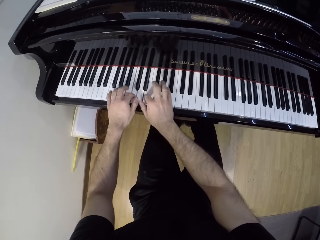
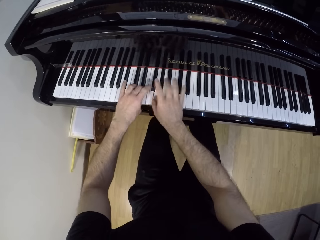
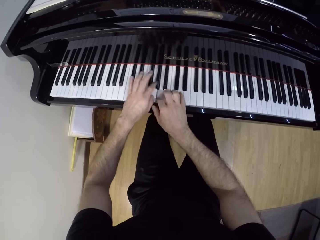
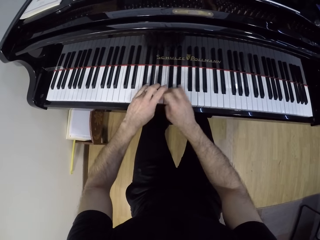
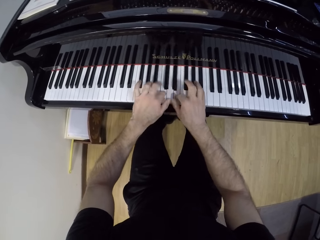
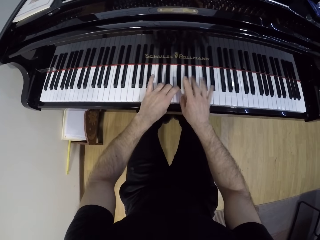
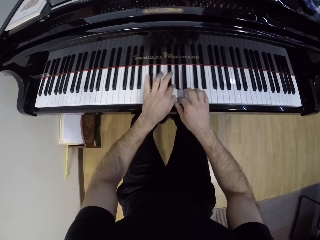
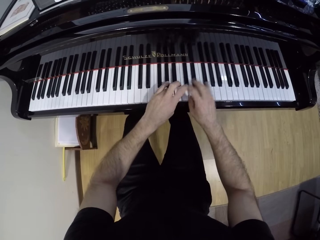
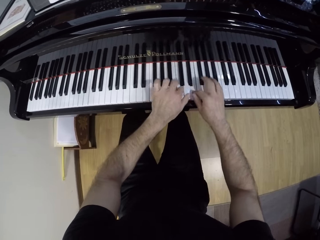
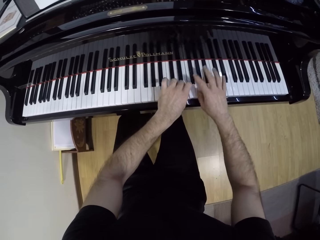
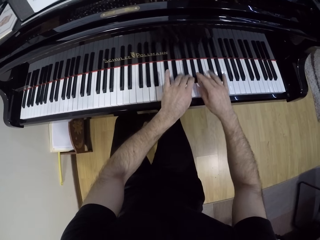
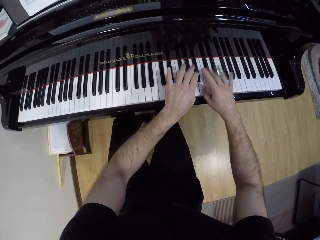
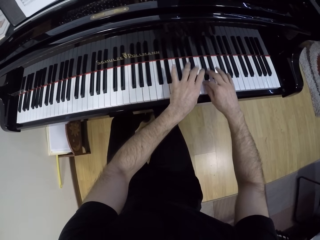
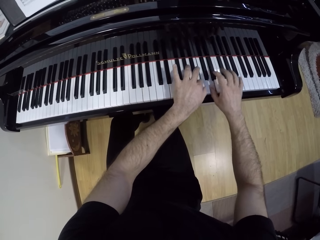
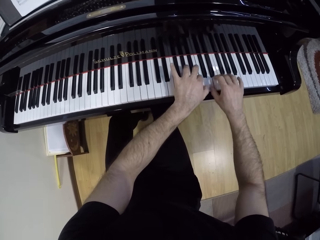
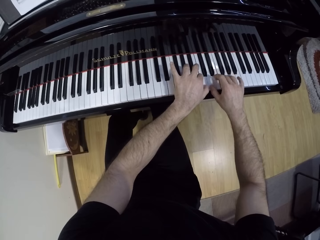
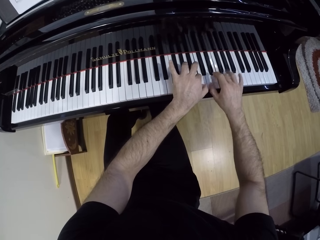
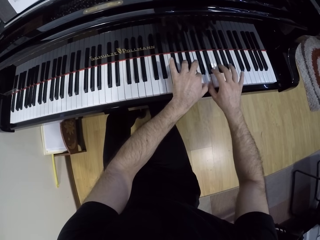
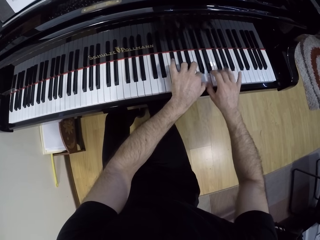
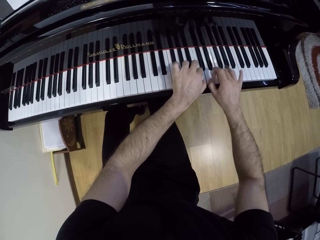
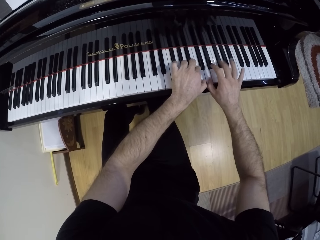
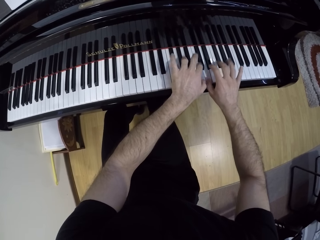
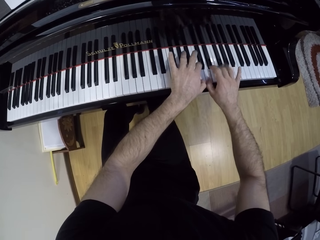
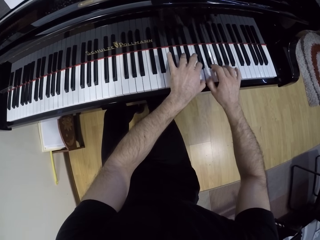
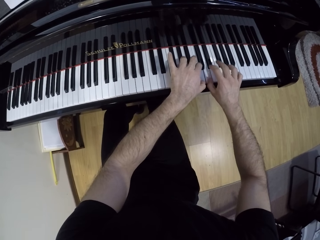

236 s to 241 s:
The camera wearer plays the grand piano with both hands.

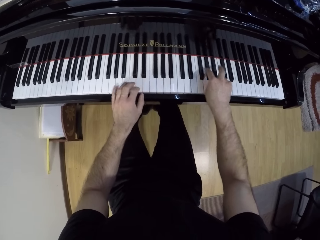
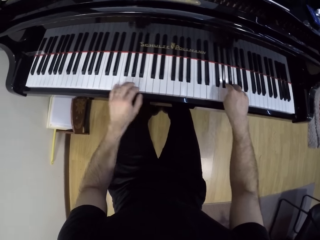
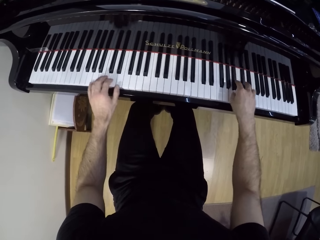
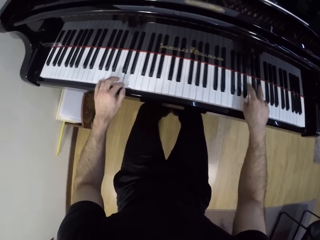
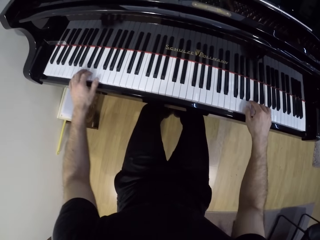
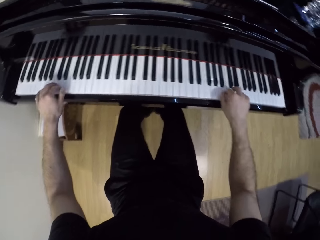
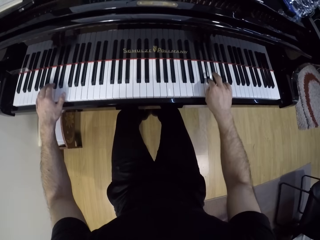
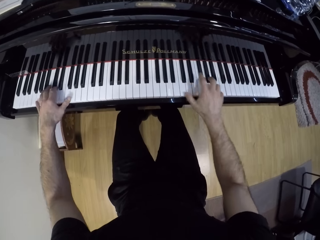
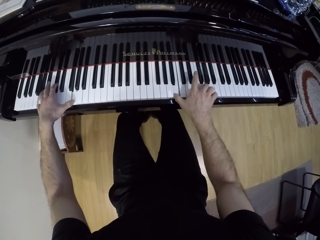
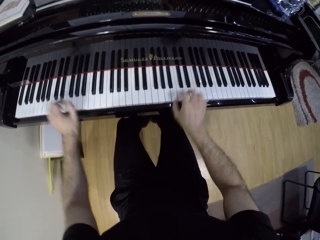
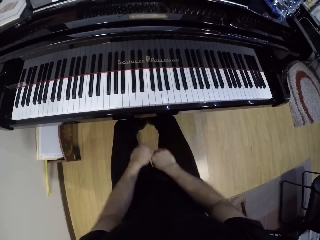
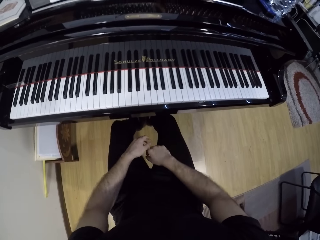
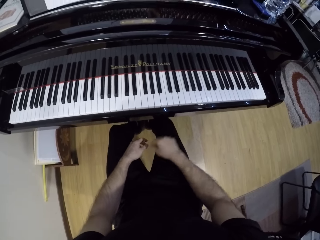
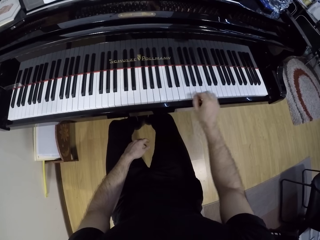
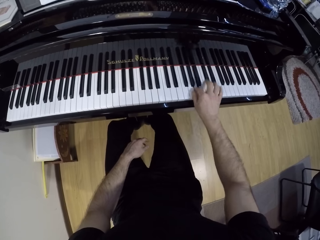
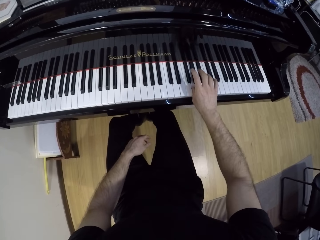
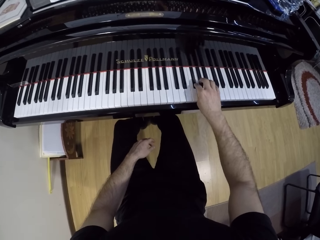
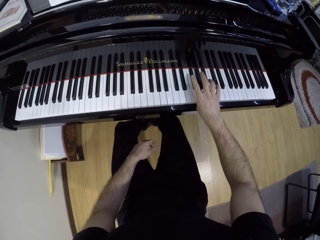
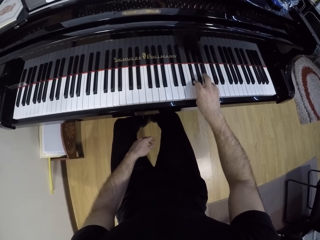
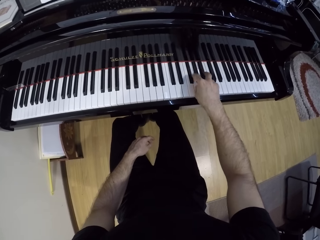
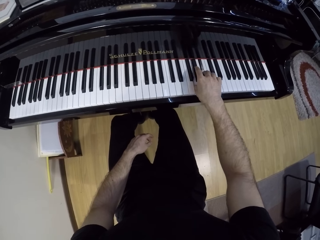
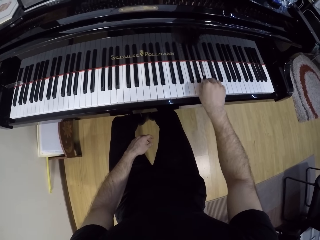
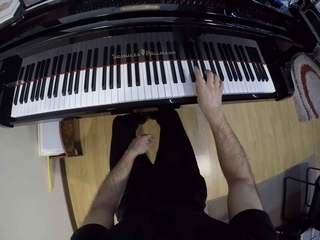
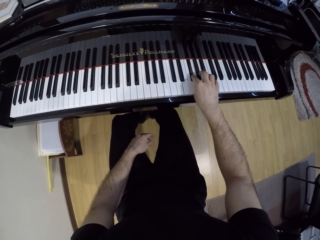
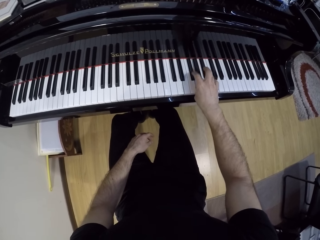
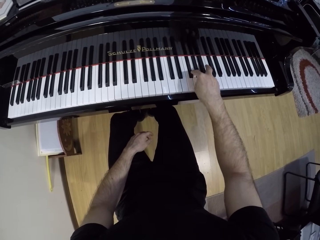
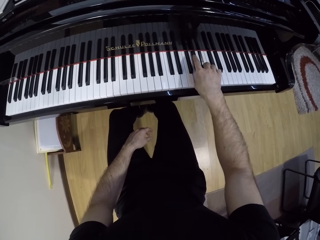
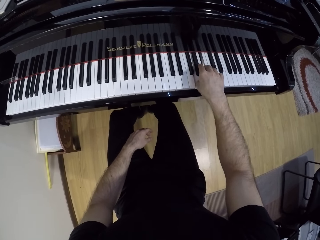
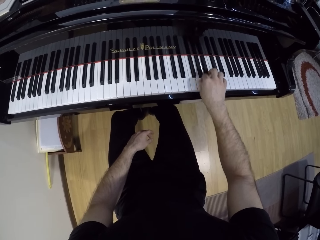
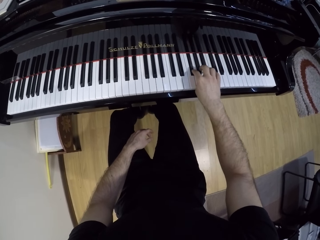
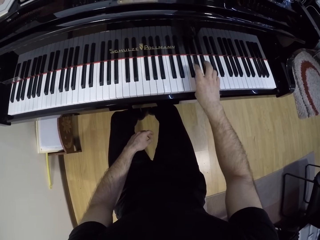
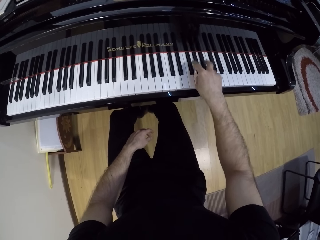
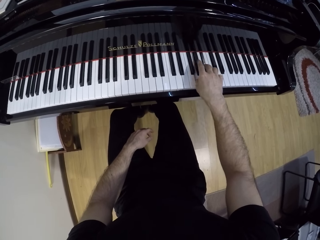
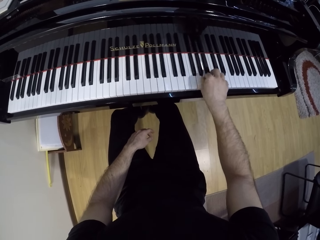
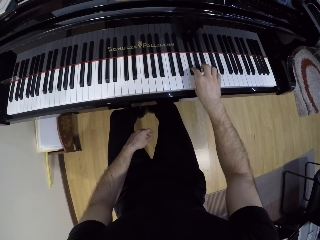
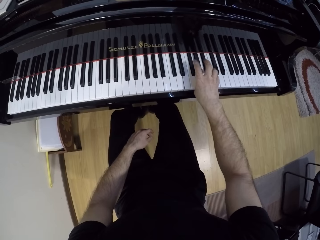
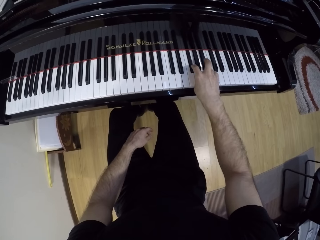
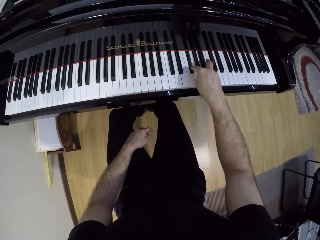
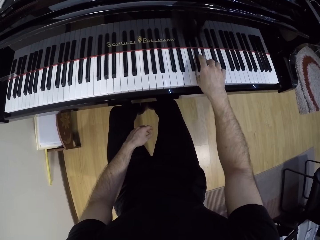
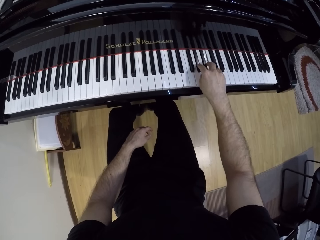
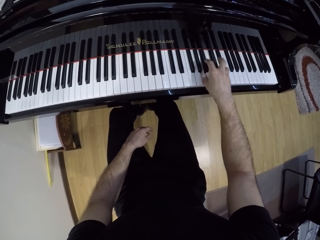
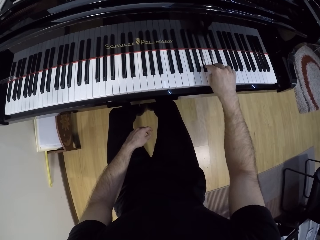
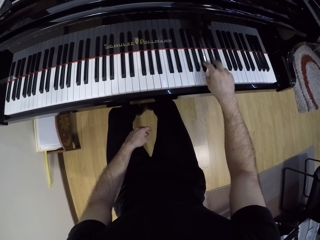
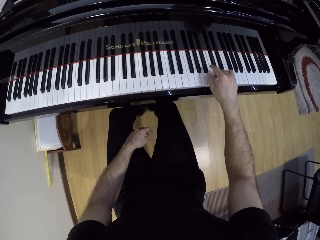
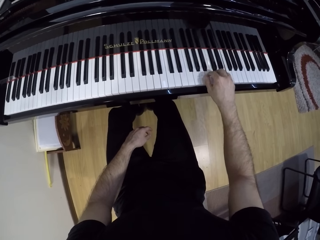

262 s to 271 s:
The camera wearer drops his hands on his thighs. He stops playing the piano. He plays the grand piano with his right hand.

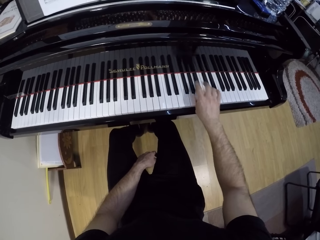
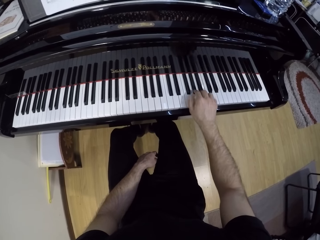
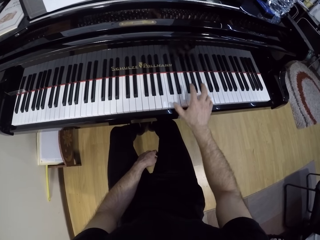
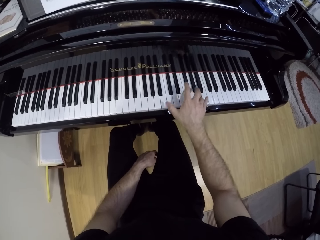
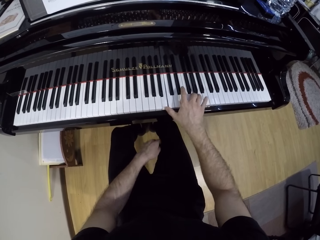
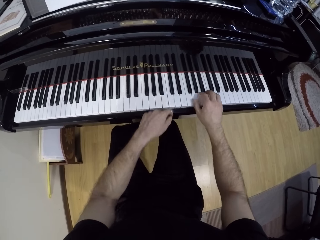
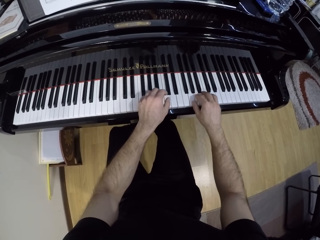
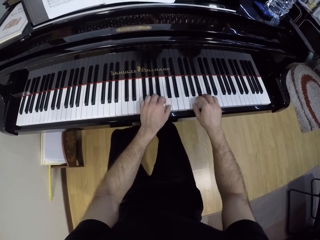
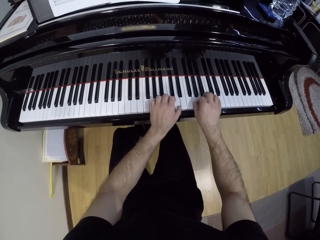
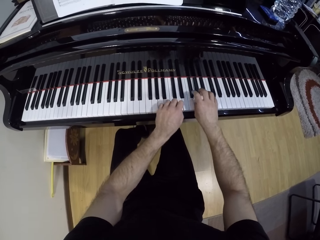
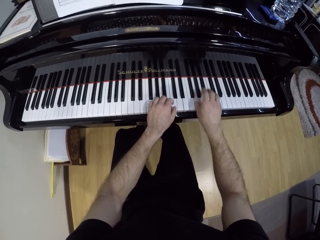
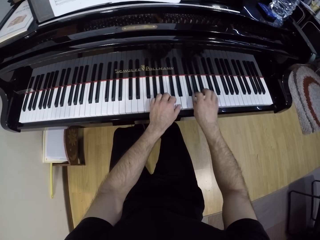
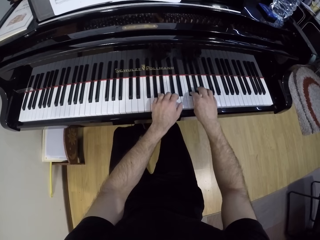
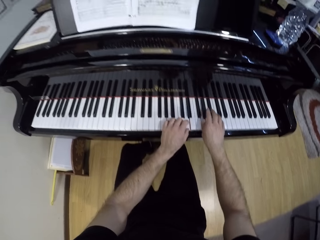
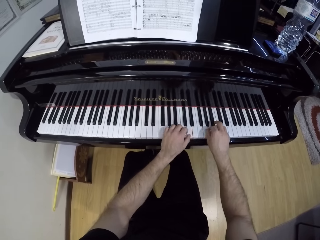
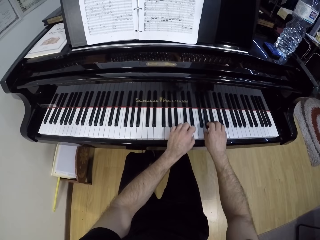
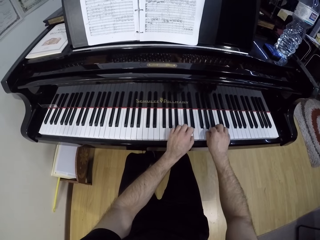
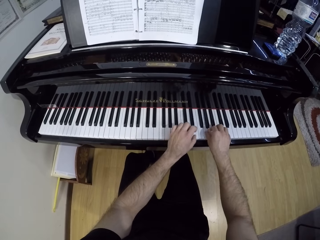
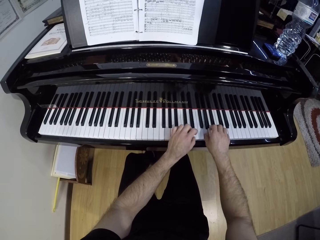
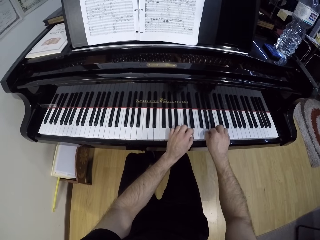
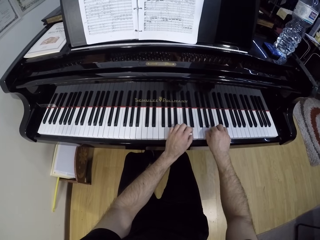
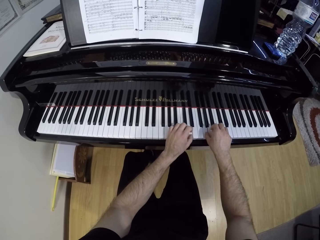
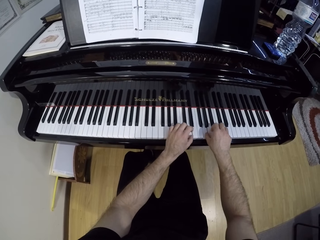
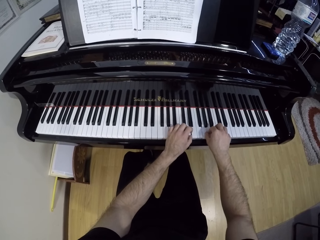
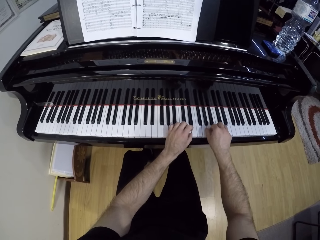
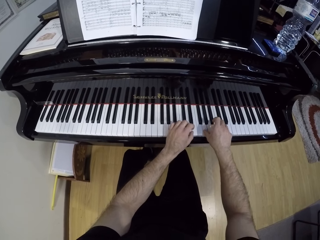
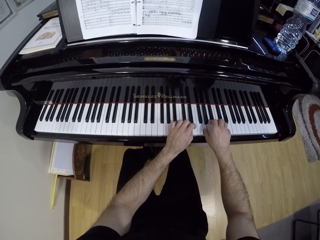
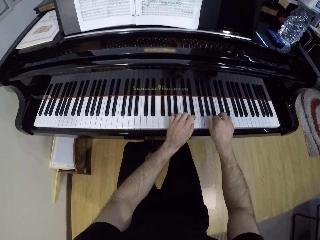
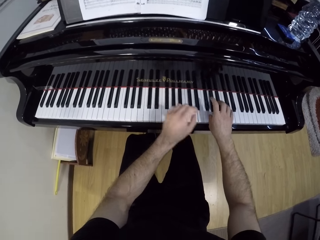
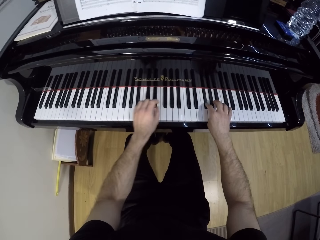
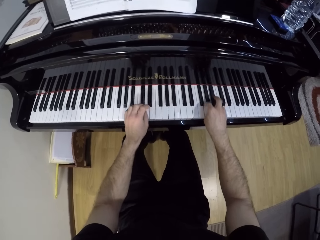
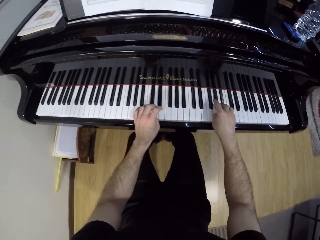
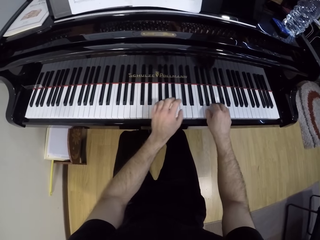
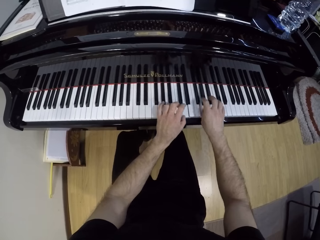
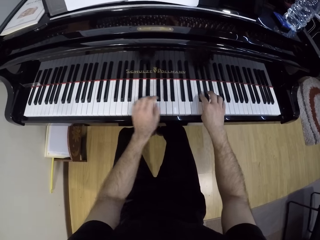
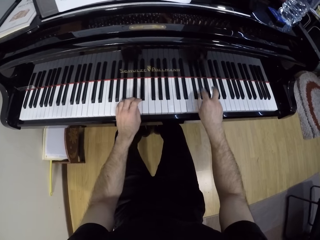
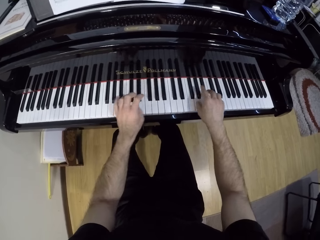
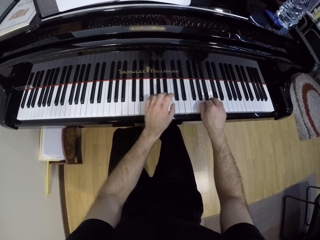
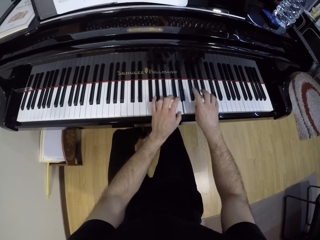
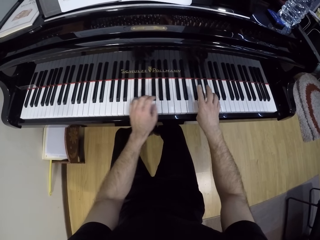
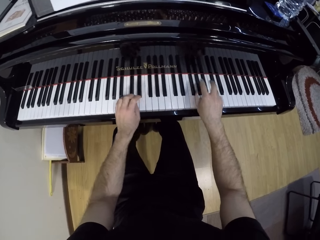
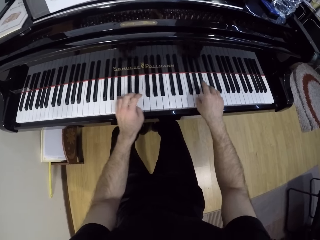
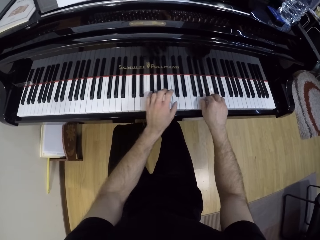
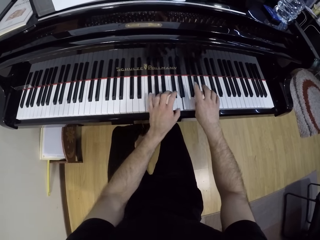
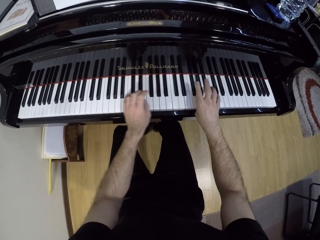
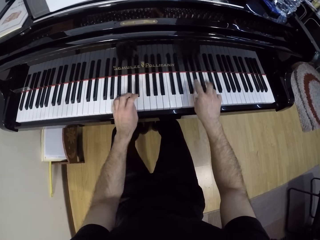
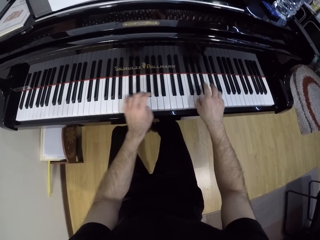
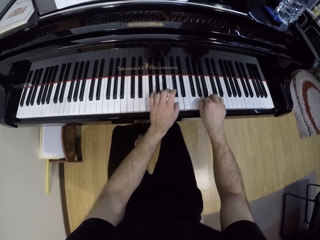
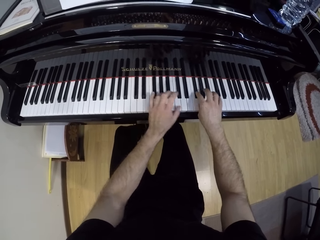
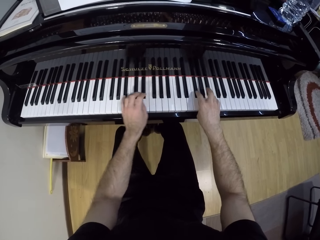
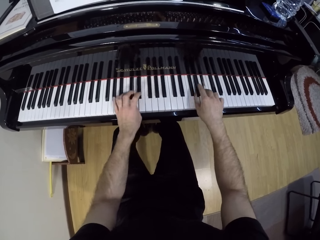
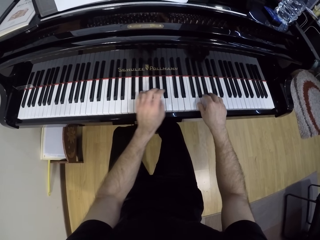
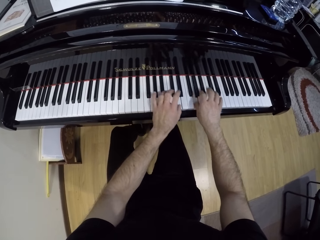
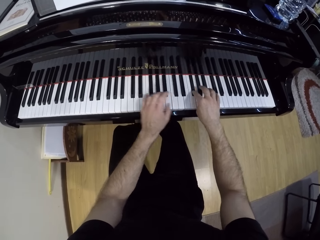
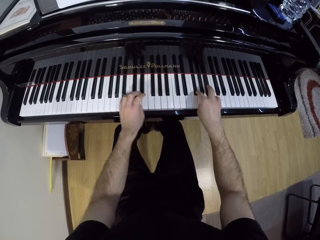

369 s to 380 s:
The camera wearer plays the piano with both hands.
